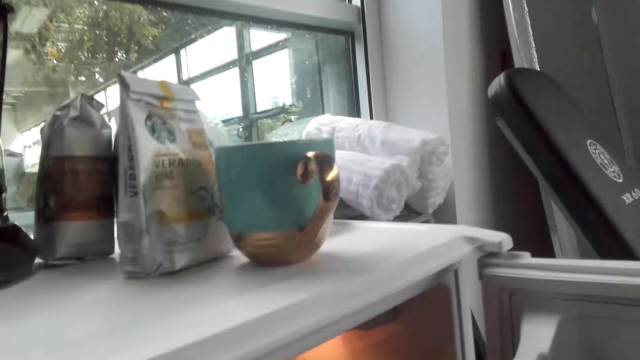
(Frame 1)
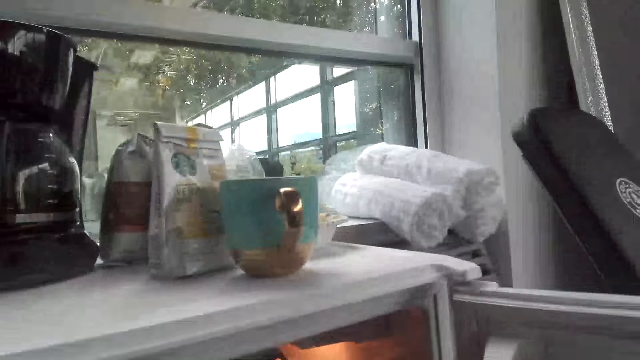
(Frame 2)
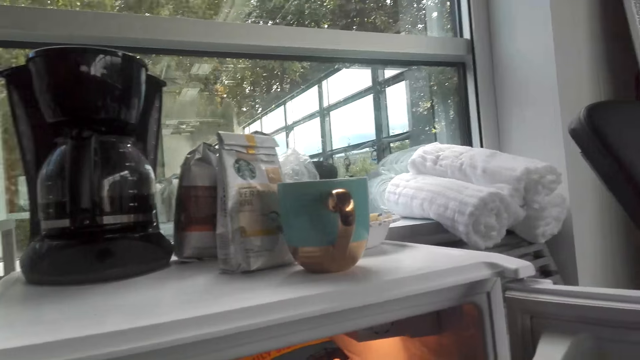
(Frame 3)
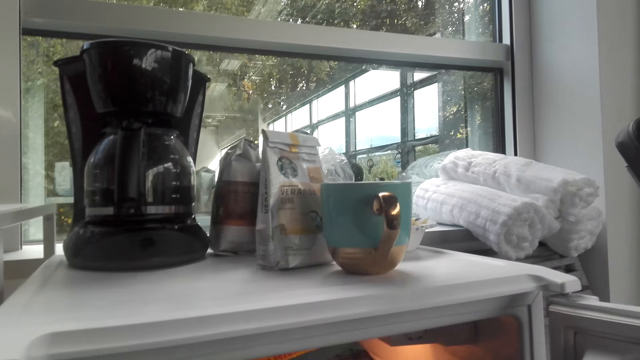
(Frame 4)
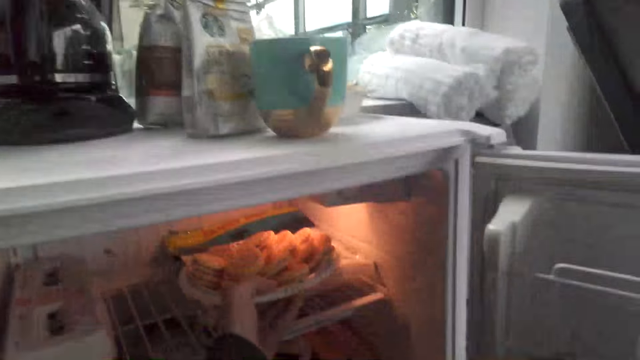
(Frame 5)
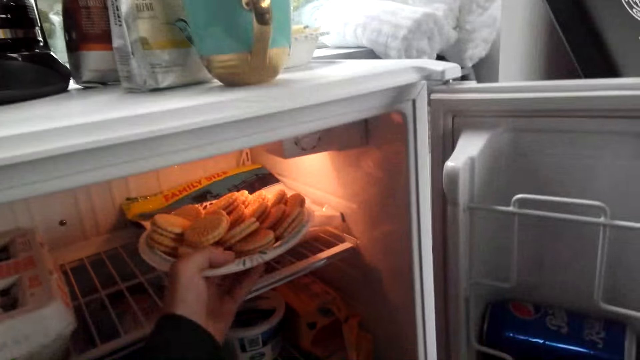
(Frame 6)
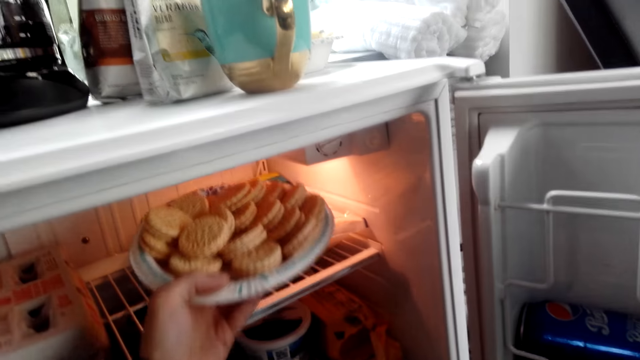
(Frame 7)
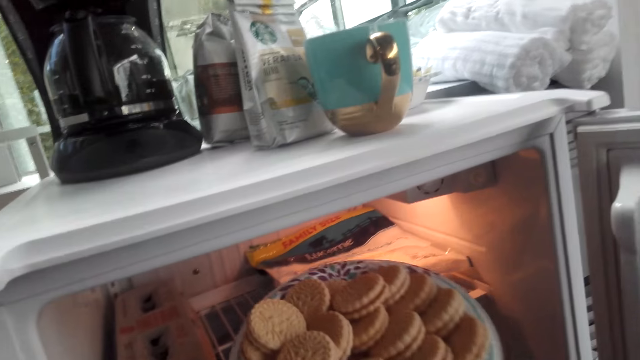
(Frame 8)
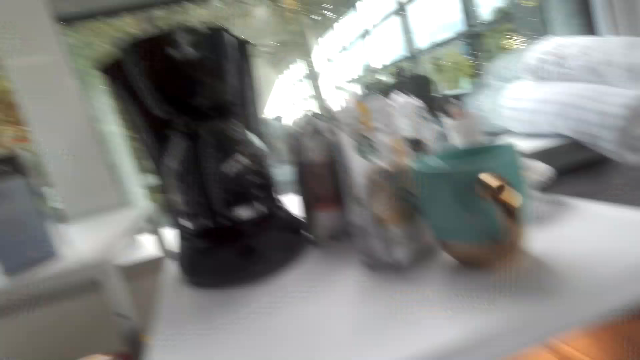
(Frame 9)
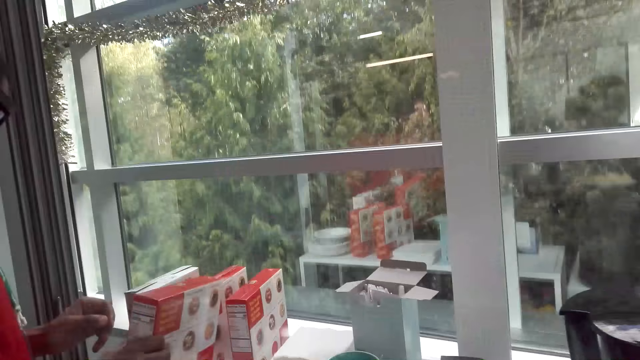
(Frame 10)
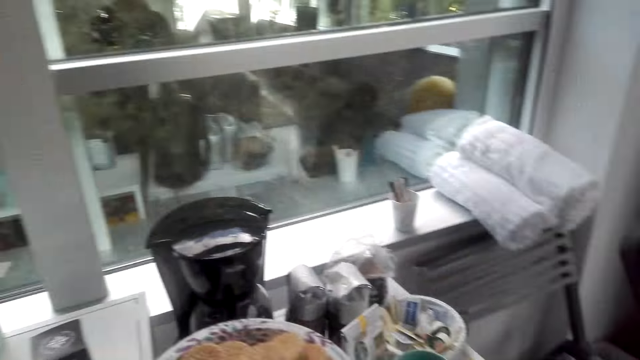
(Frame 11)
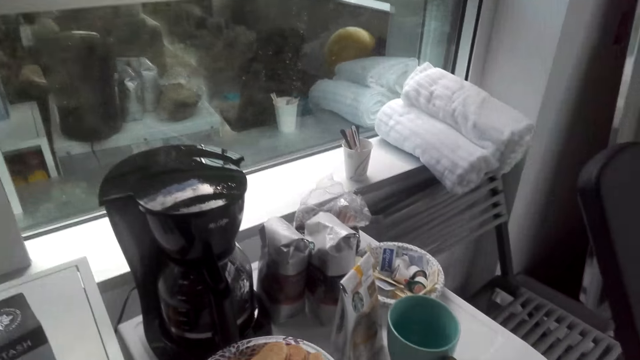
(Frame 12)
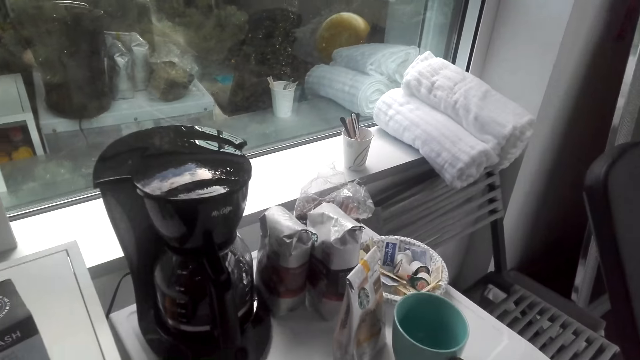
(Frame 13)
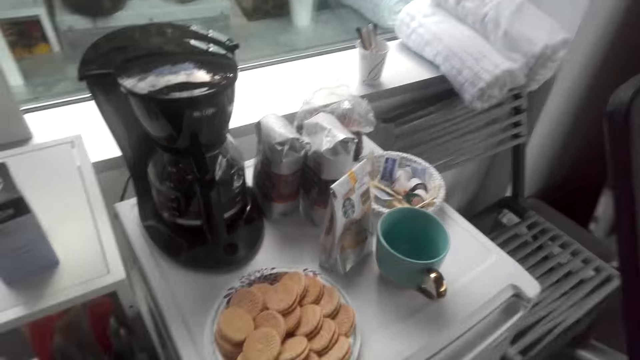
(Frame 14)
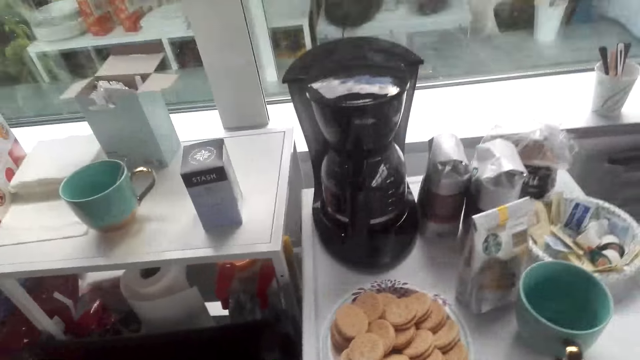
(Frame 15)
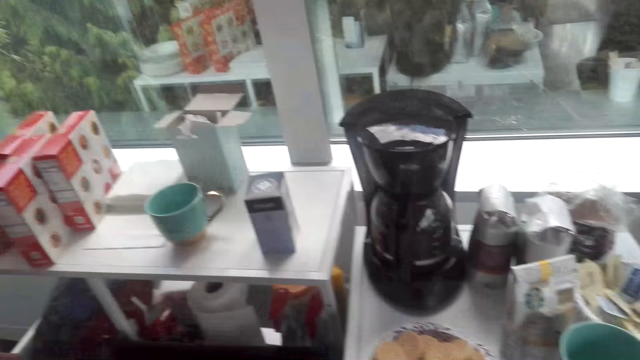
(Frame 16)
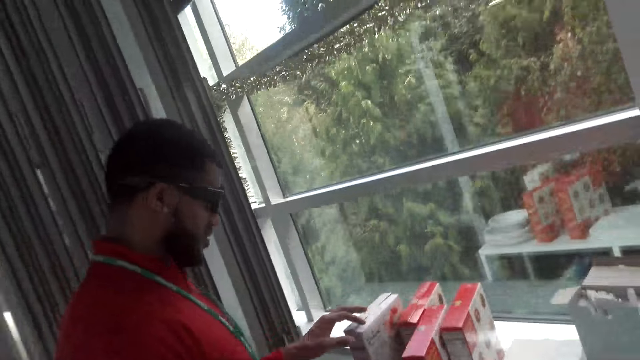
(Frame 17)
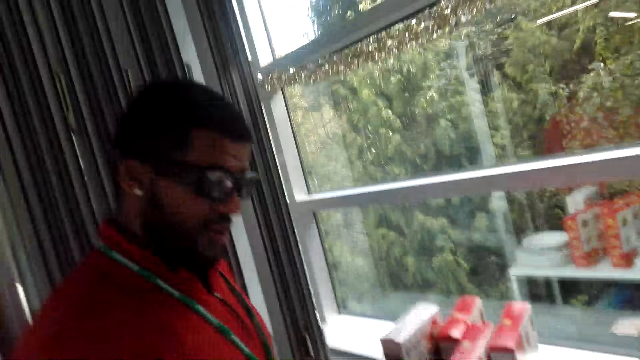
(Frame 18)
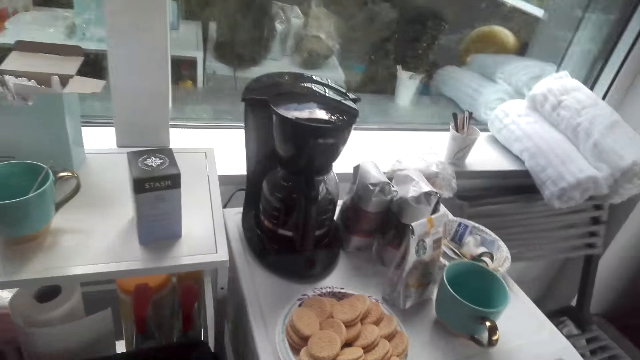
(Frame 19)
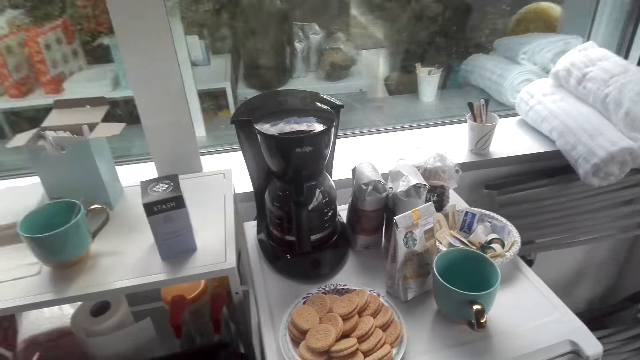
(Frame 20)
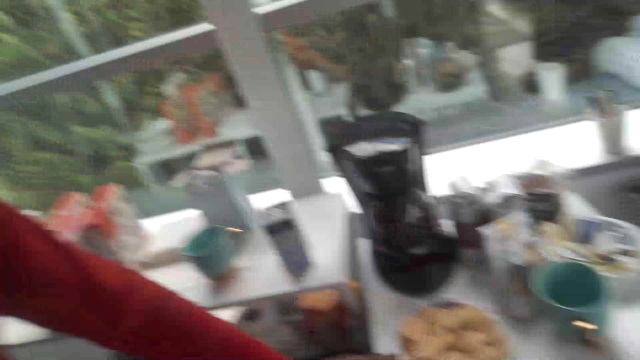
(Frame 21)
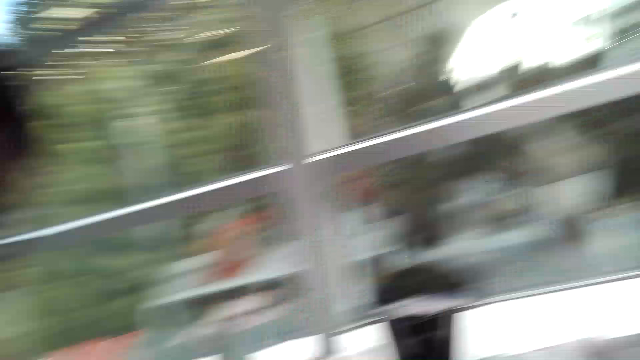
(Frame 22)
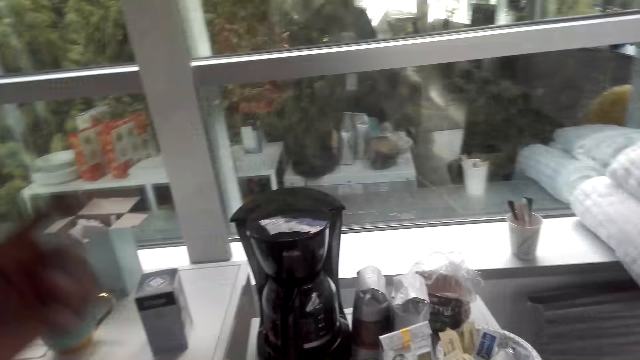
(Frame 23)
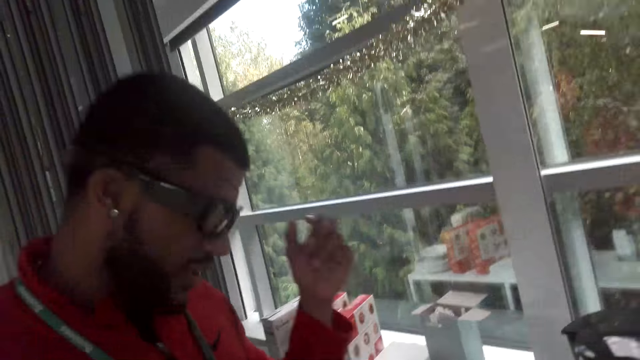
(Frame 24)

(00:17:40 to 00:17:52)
The camera wearer picks up a plate of cookies from the fridge. They dialogue with a man. They put the plate of cookies on top of the fridge.

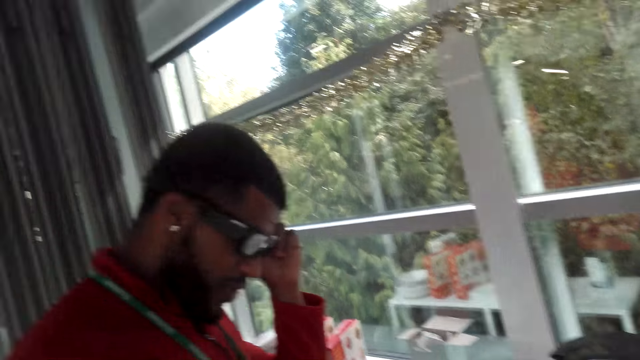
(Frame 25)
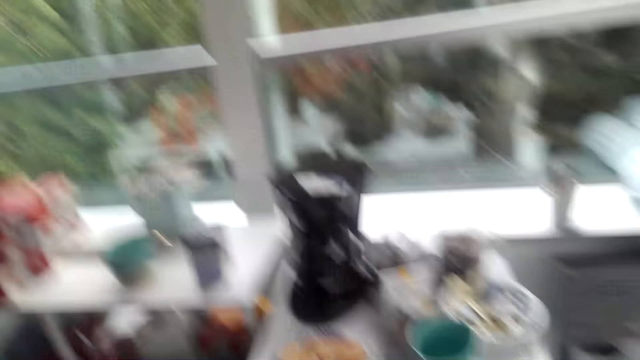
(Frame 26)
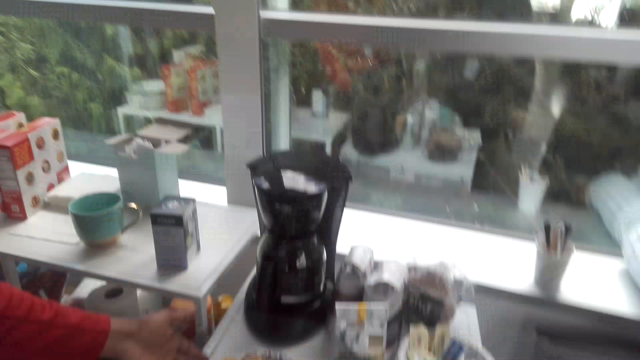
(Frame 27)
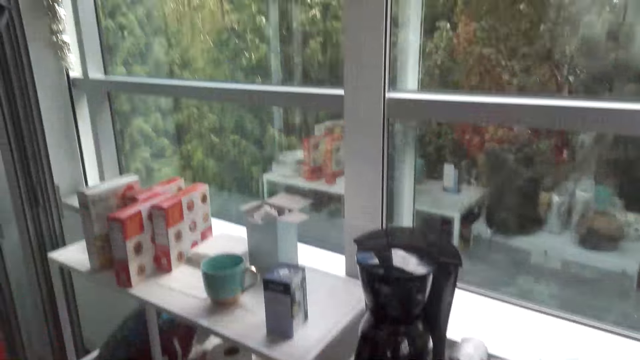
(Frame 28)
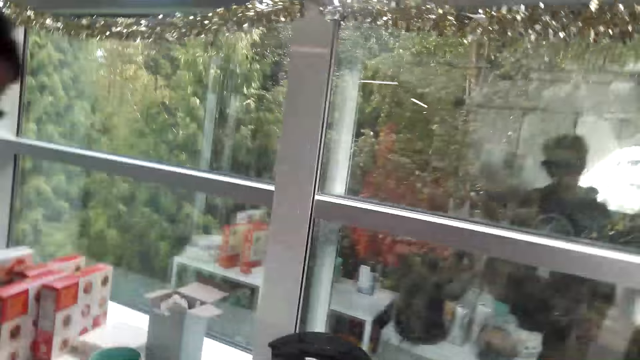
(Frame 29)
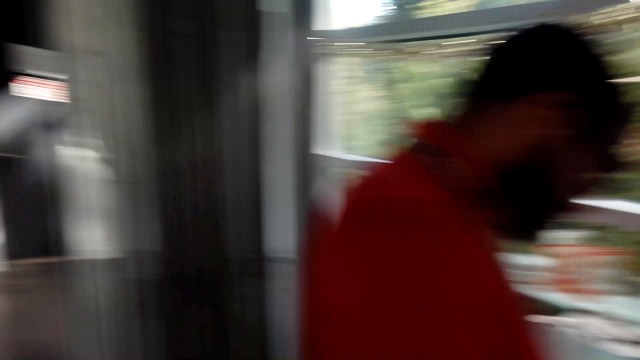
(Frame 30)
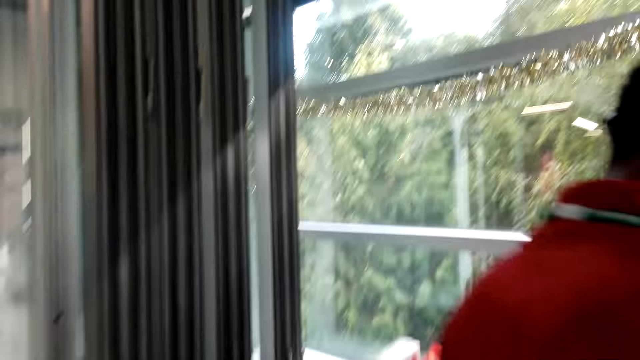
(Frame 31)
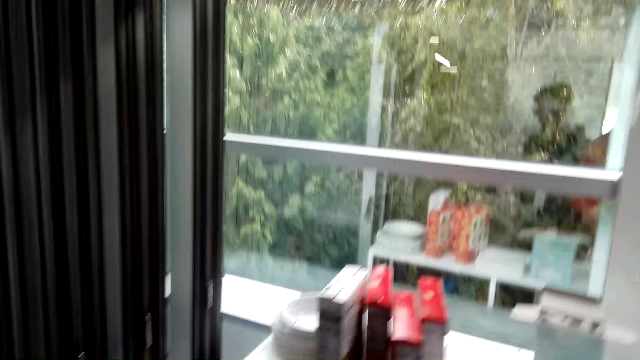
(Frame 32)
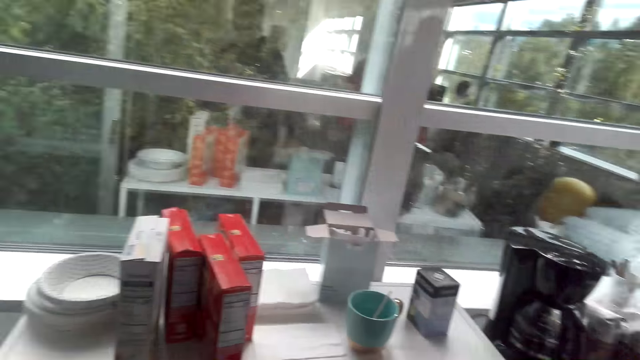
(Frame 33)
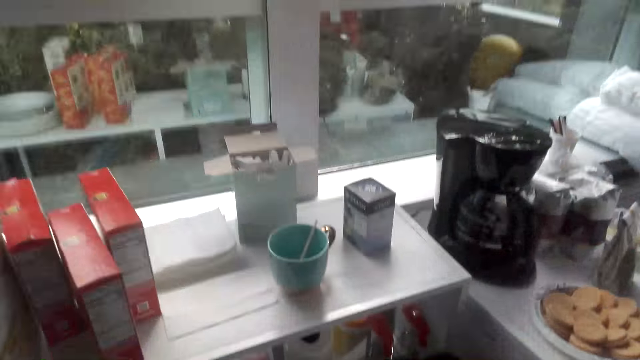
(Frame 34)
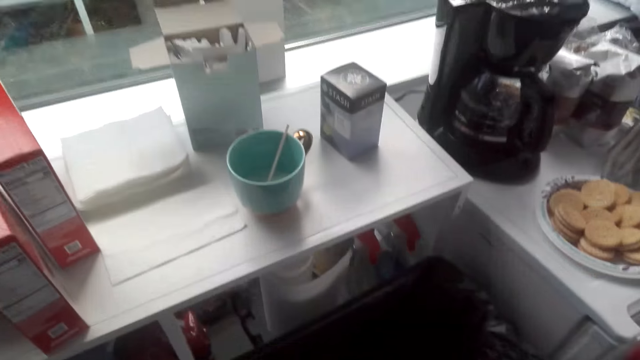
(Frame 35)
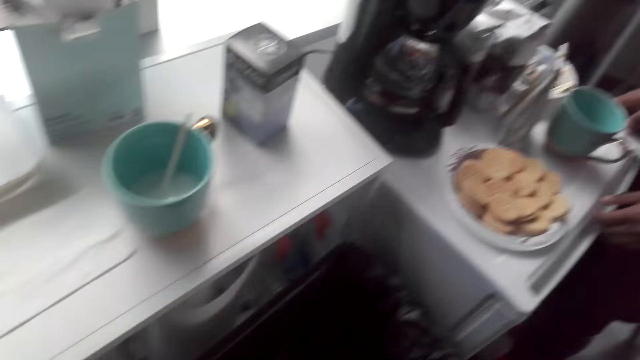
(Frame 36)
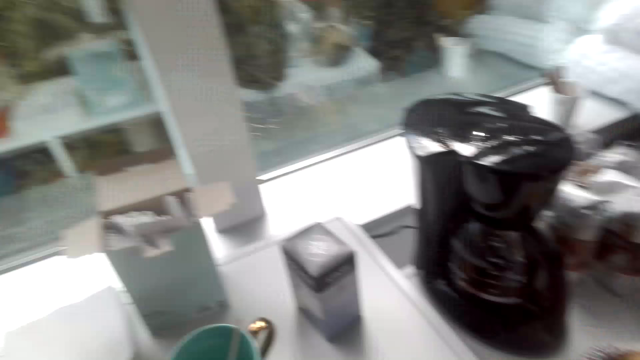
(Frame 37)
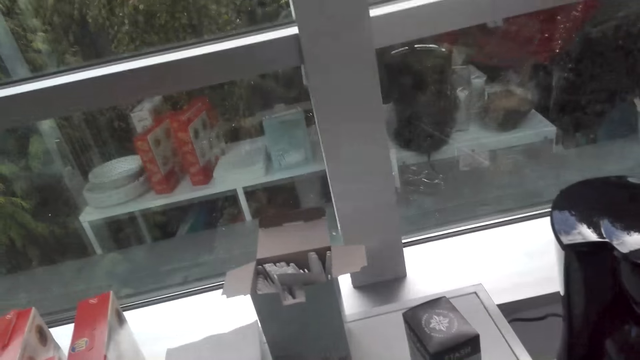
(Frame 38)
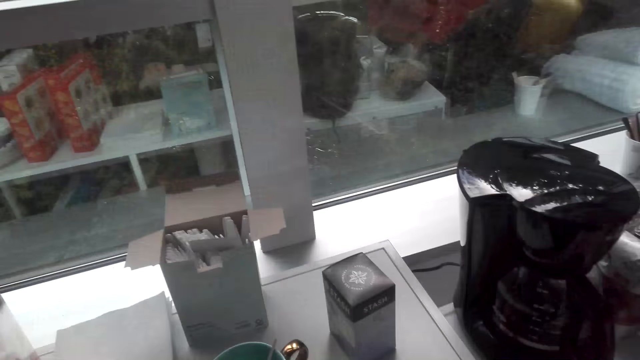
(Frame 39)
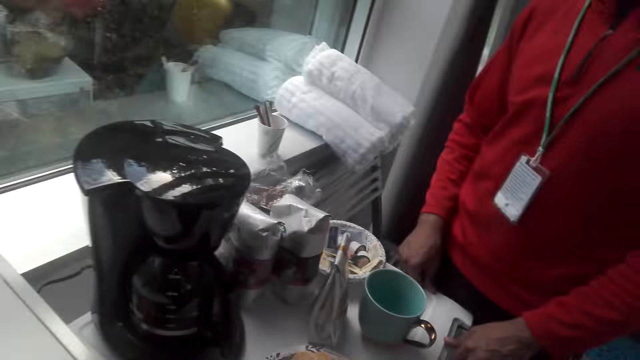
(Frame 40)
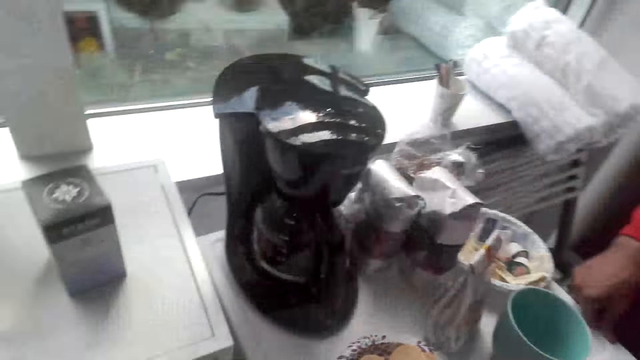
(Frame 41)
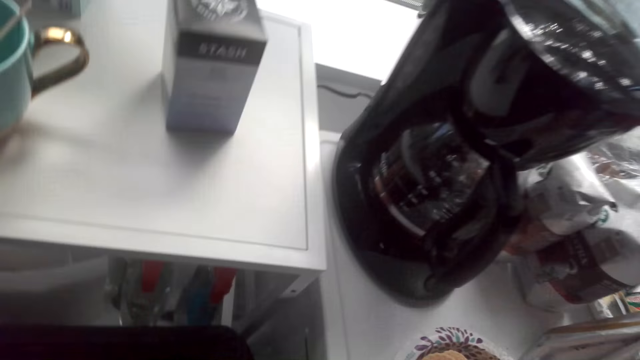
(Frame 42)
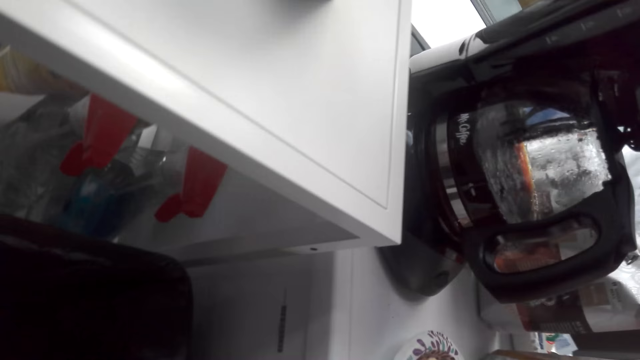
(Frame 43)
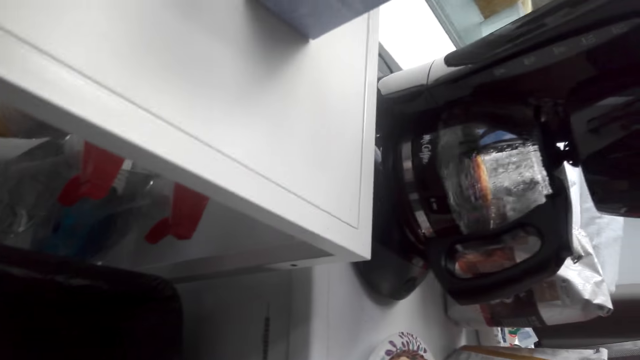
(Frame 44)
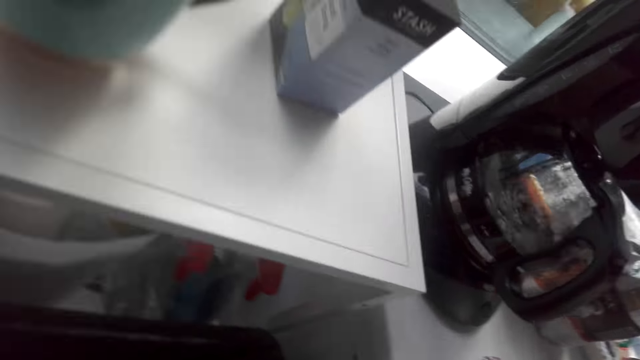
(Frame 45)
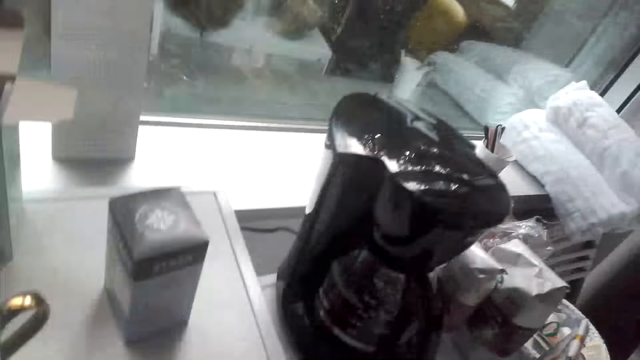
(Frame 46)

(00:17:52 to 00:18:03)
The camera wearer looks around the top of the fridge and cabinet.
